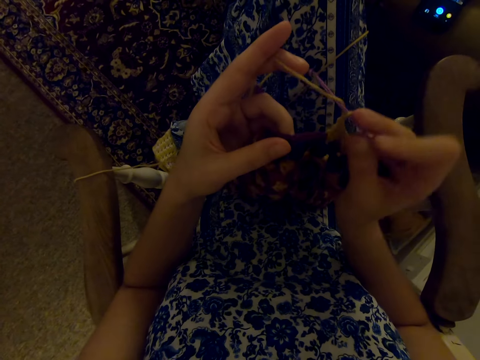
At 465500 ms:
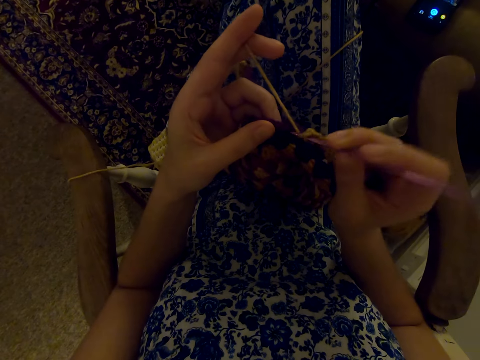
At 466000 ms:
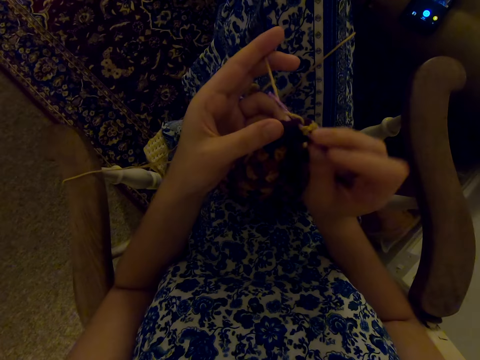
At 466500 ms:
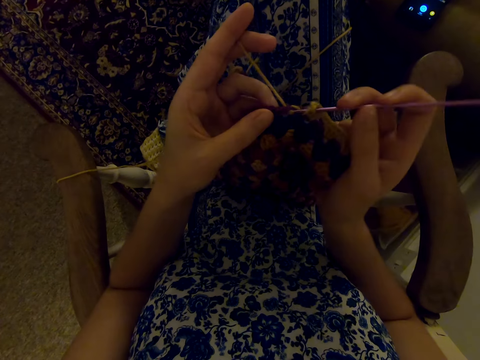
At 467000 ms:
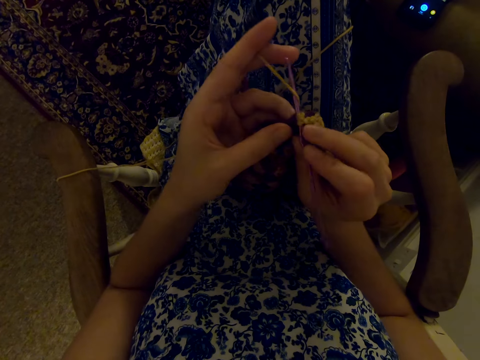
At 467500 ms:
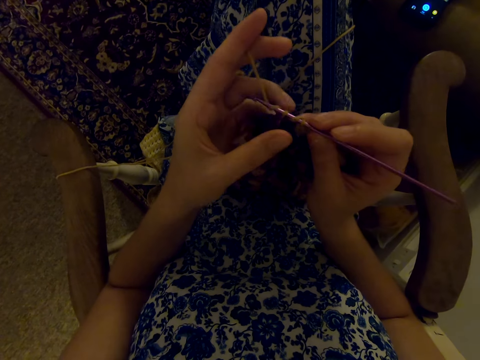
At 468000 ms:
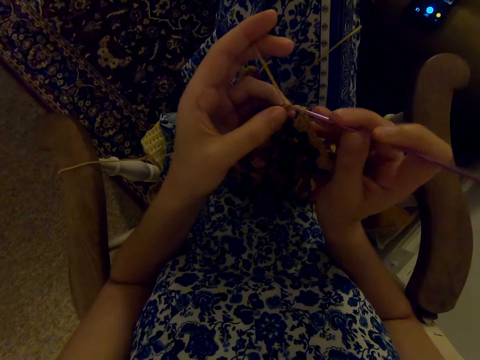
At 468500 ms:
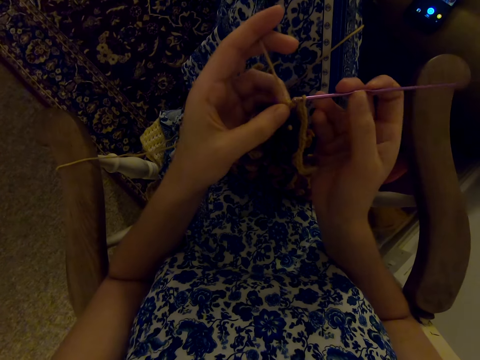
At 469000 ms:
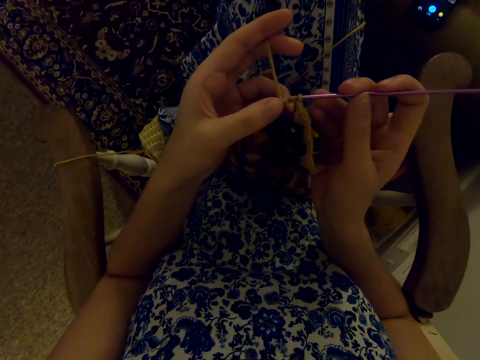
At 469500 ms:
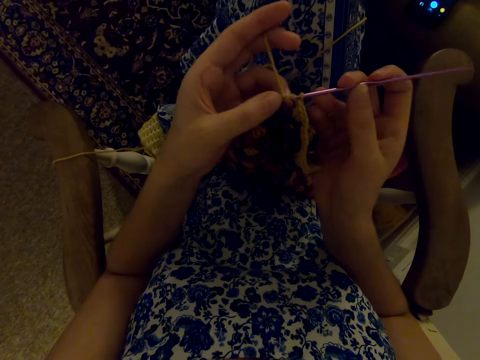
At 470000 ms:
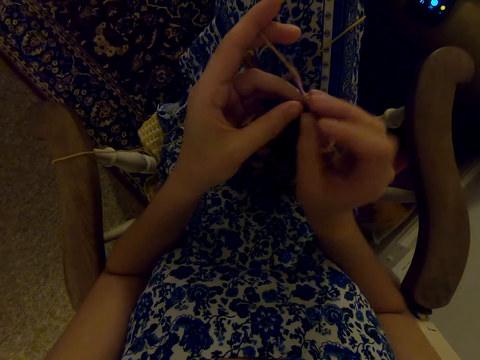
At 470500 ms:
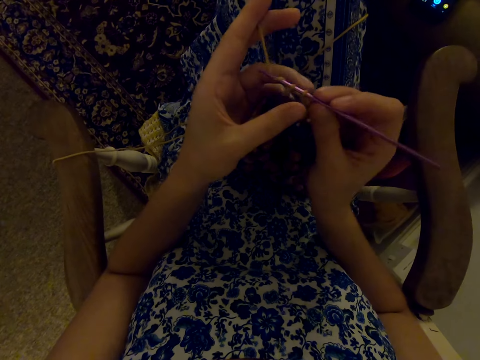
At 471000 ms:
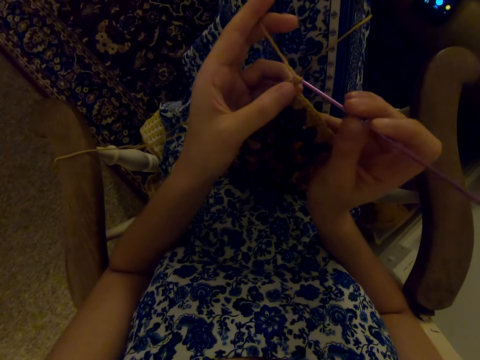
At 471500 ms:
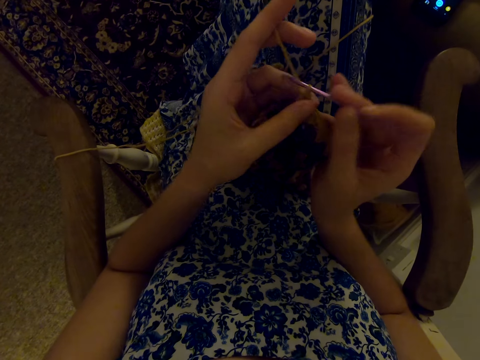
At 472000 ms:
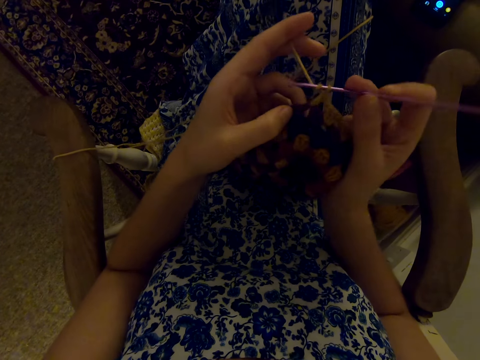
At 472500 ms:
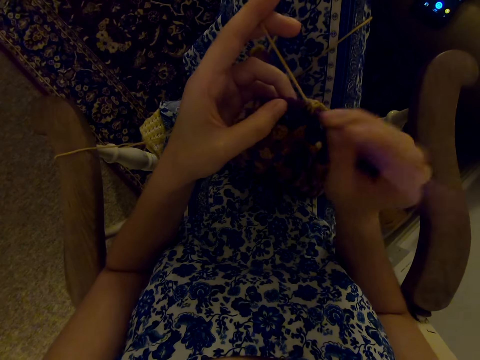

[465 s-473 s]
The camera wearer knits.

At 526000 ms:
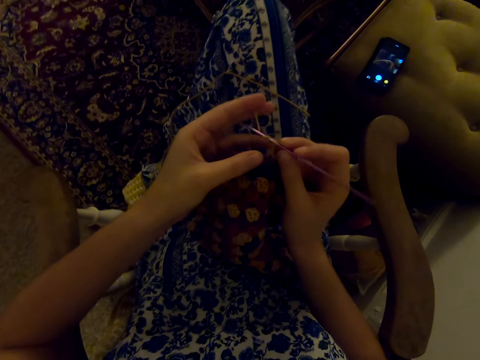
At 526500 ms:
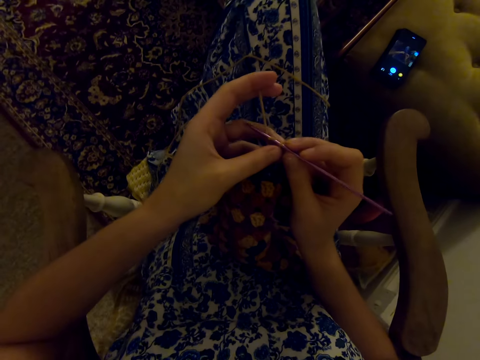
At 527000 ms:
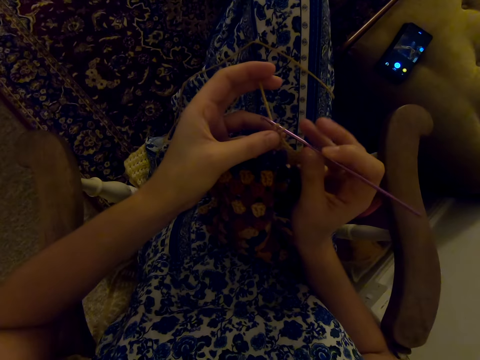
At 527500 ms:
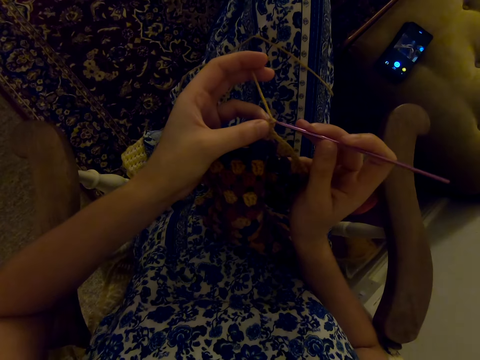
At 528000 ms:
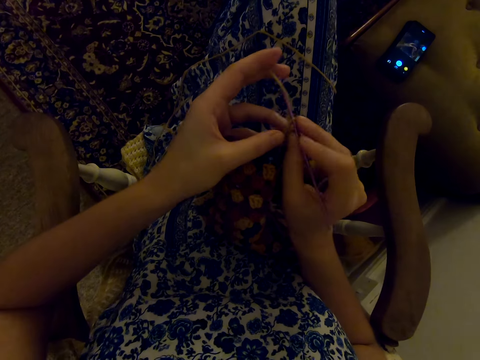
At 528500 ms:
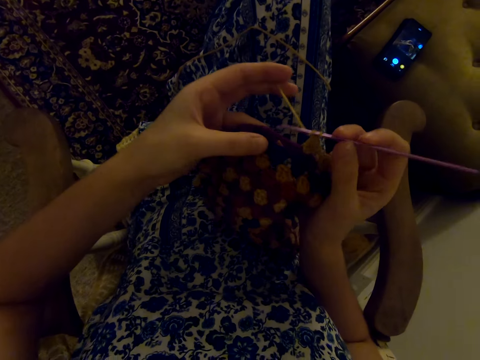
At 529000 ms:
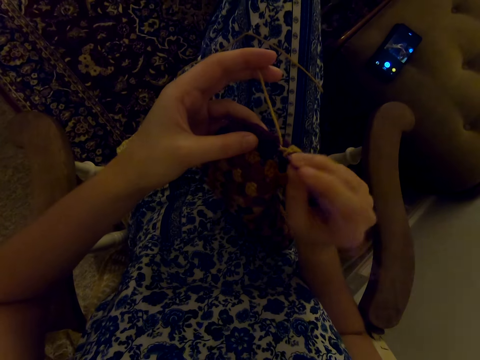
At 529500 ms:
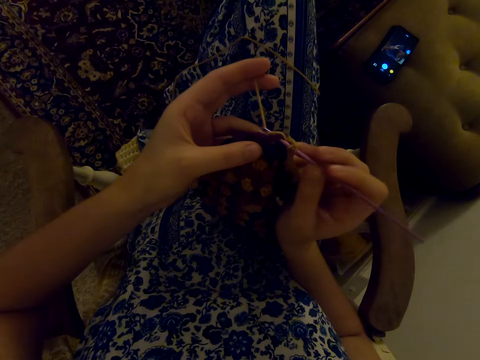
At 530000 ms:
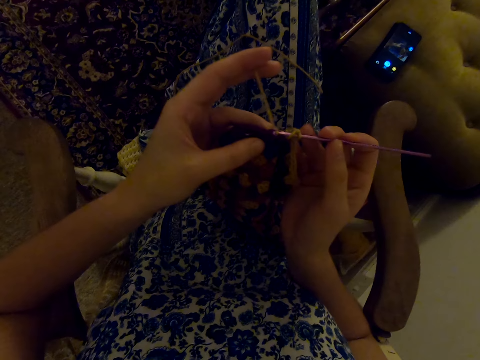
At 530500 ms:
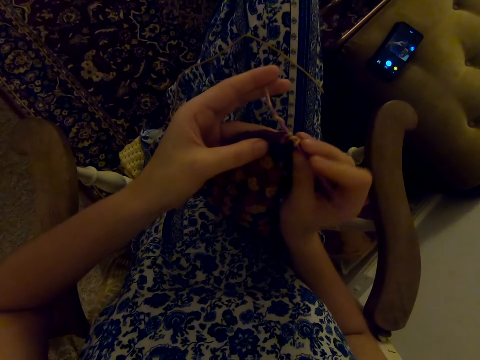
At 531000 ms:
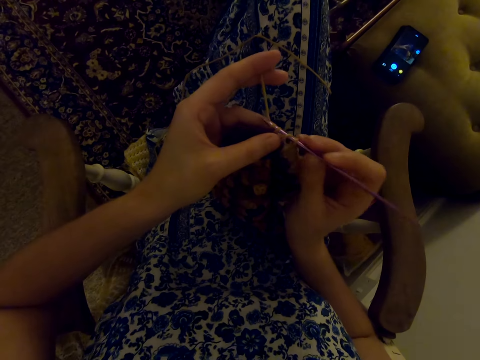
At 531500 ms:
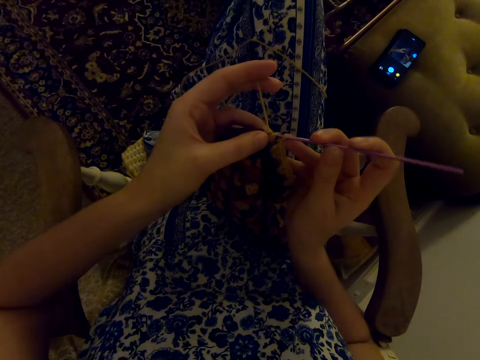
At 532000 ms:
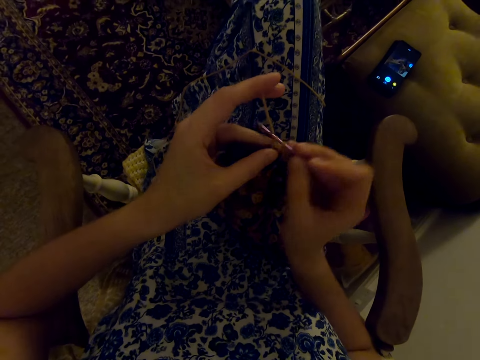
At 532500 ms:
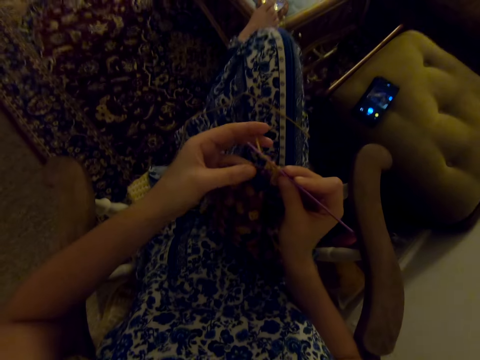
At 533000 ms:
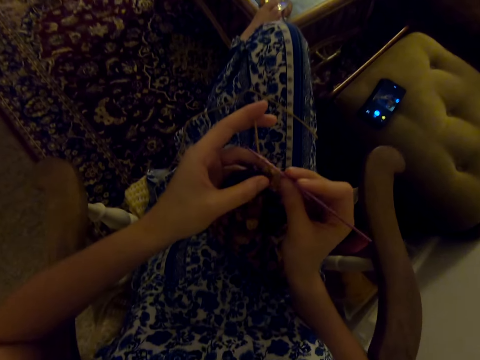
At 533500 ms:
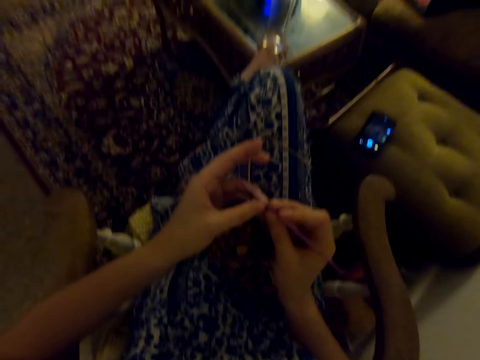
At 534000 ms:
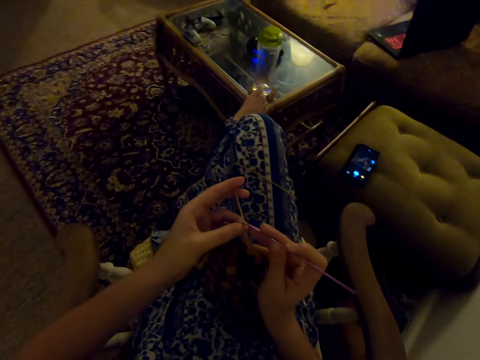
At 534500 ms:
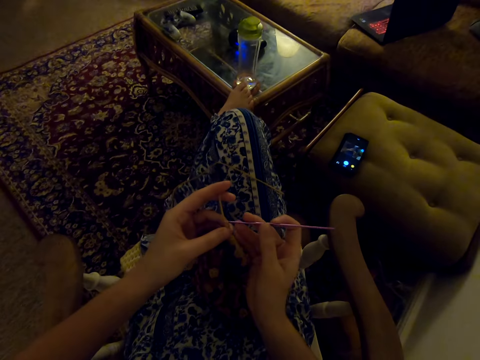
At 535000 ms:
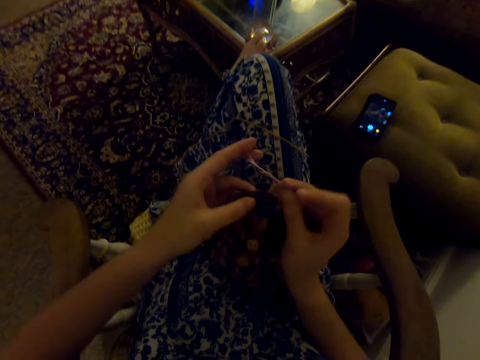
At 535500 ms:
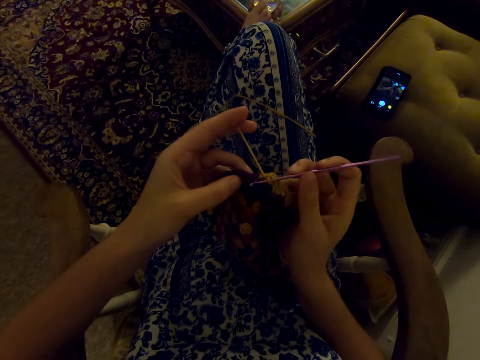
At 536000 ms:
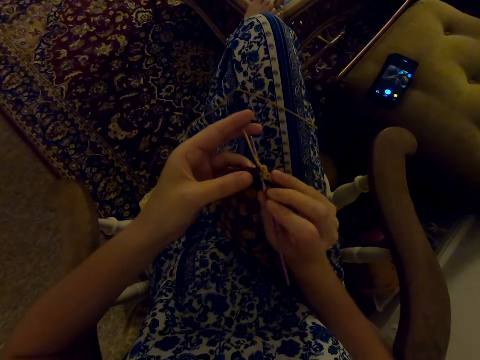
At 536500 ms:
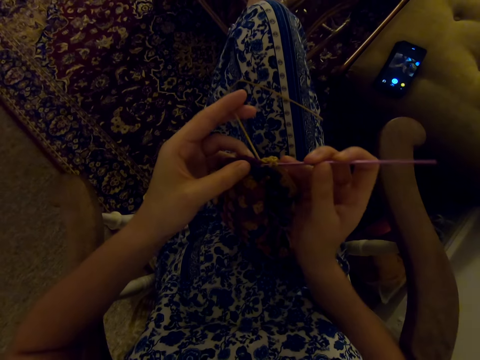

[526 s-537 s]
The camera wearer knits with the punch needle. They knit.

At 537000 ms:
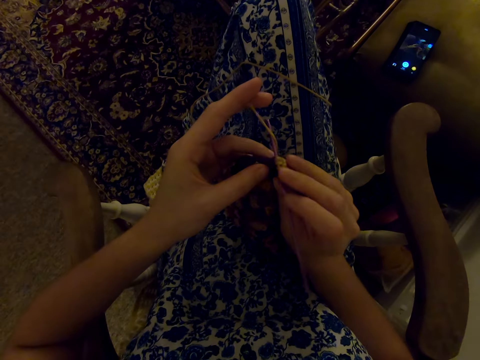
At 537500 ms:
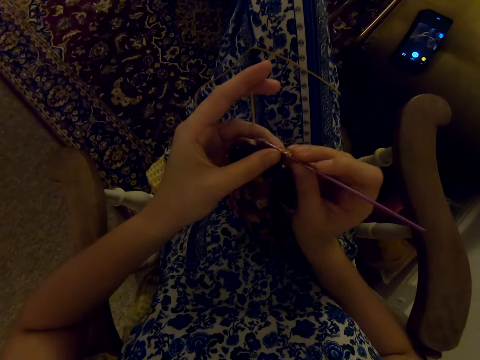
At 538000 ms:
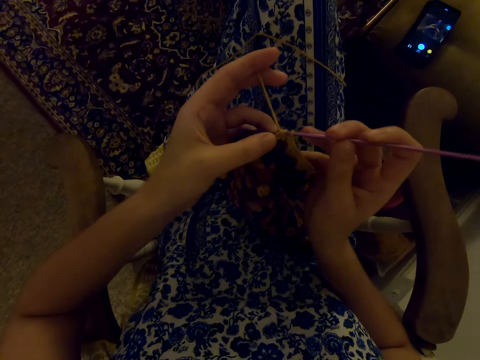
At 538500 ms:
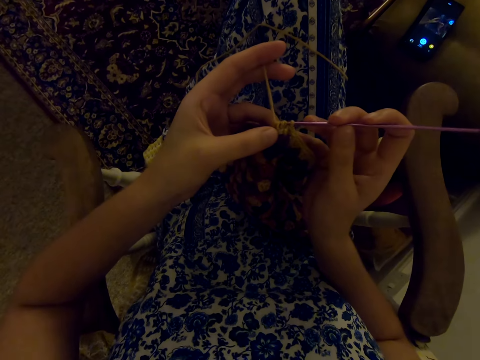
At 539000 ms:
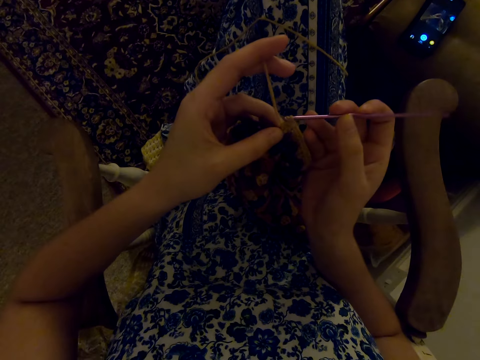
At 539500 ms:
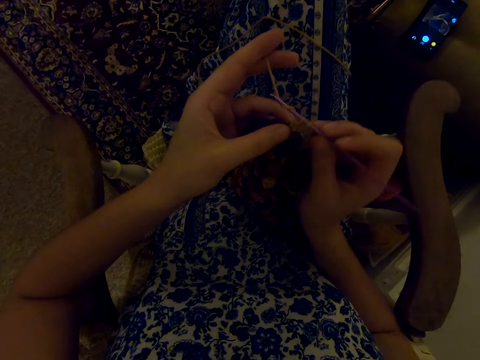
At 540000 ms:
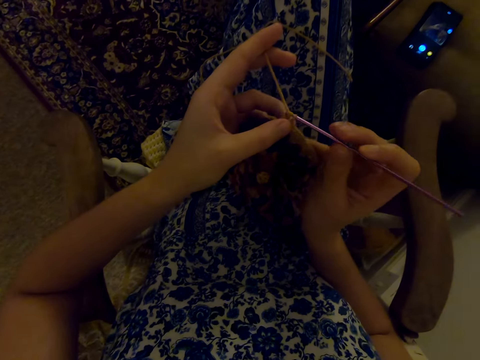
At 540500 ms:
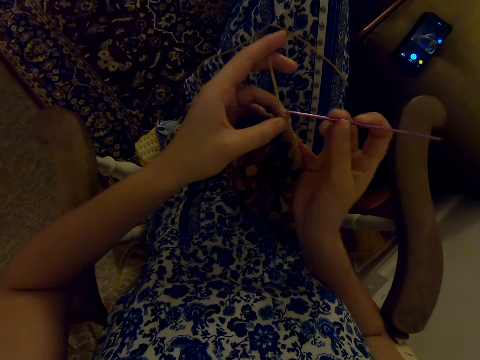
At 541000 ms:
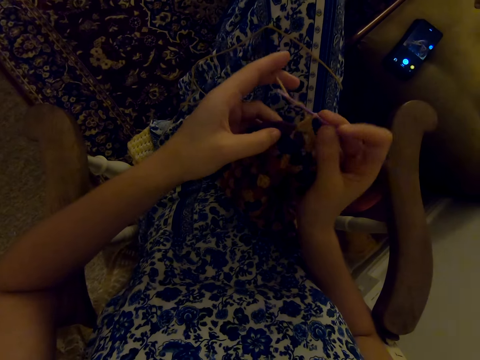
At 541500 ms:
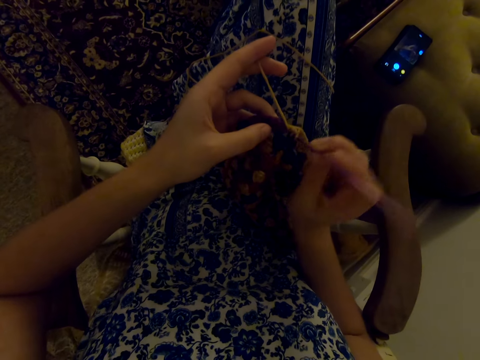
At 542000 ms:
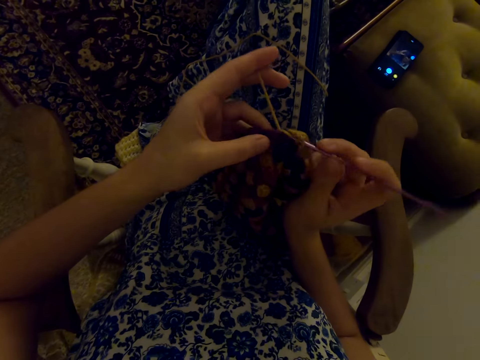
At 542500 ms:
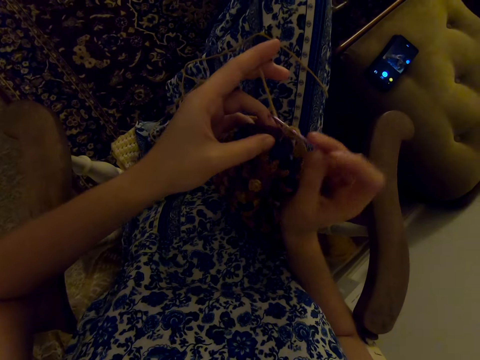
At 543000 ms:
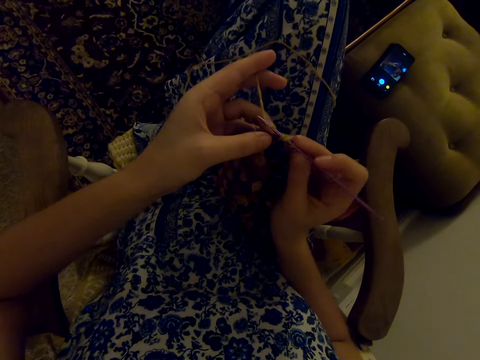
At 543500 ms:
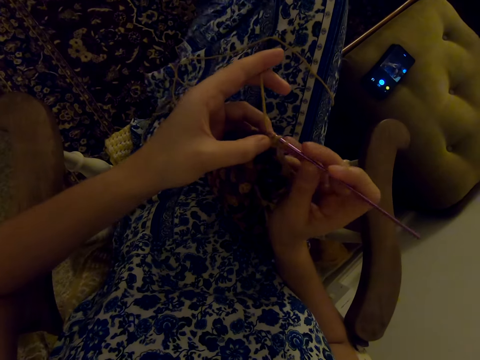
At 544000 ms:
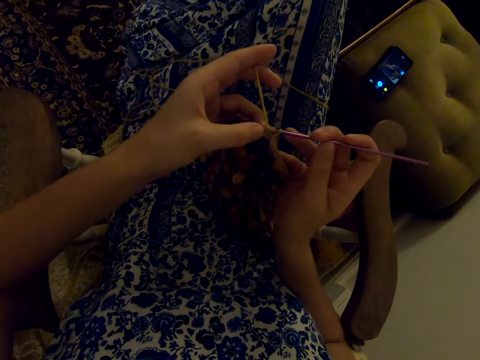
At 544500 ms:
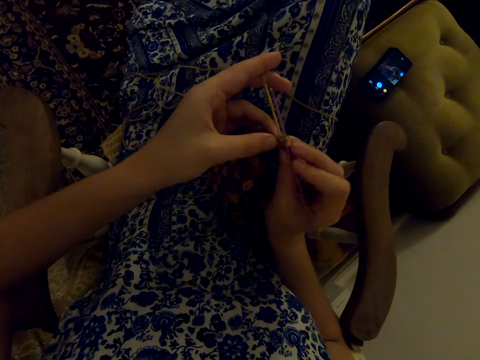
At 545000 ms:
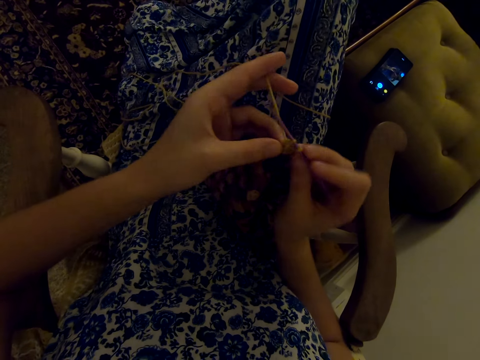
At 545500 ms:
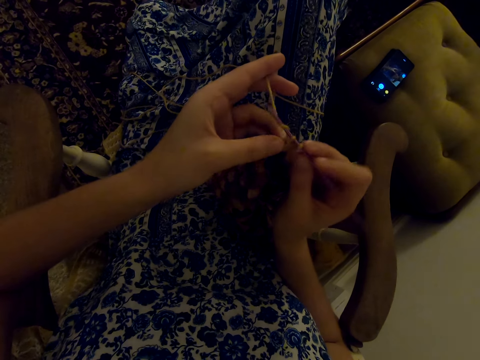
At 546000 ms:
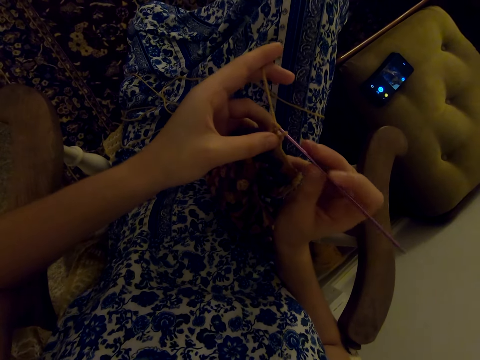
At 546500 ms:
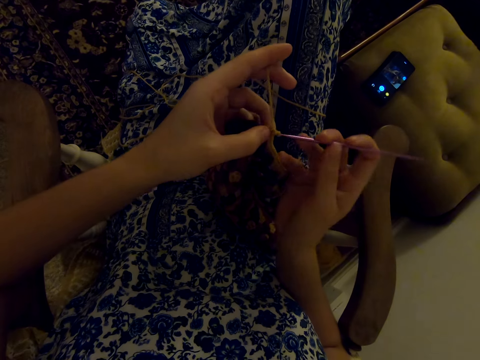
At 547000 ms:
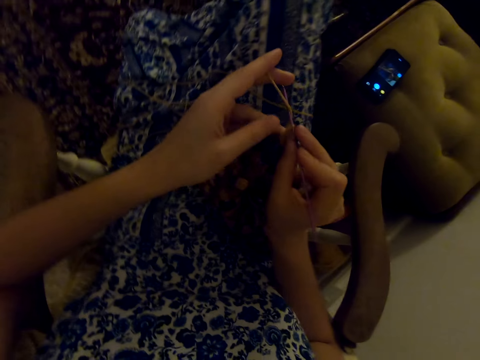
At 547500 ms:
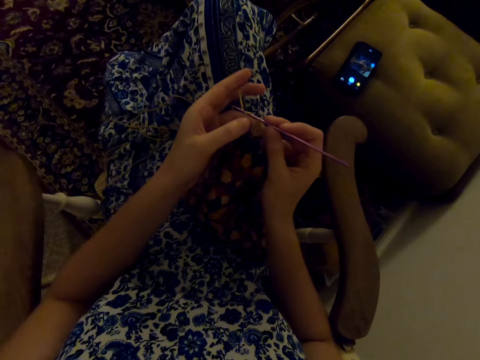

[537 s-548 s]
The camera wearer moves her legs.
